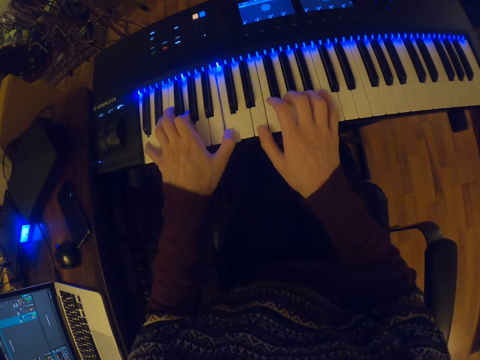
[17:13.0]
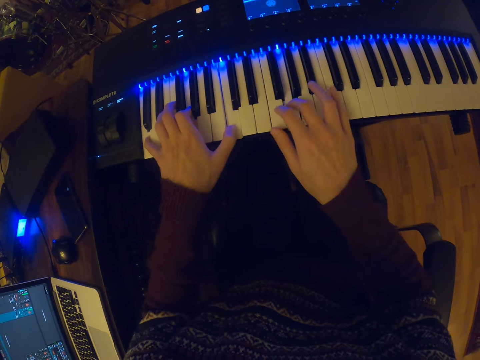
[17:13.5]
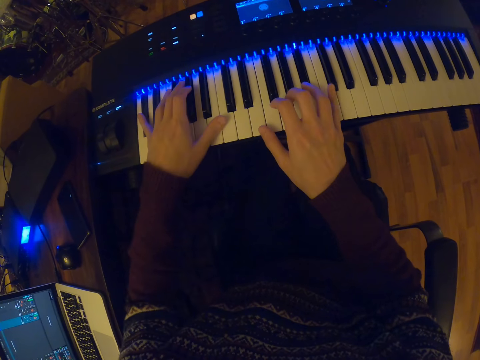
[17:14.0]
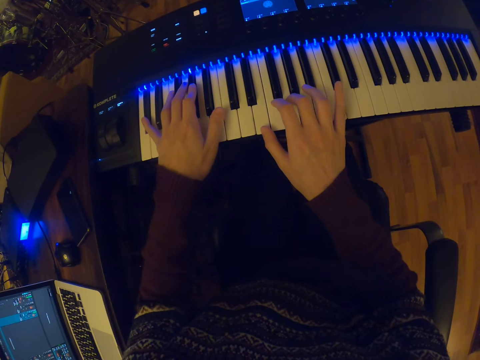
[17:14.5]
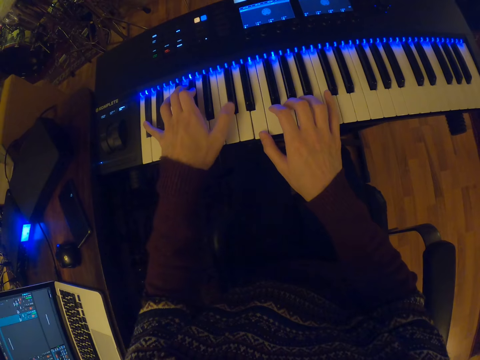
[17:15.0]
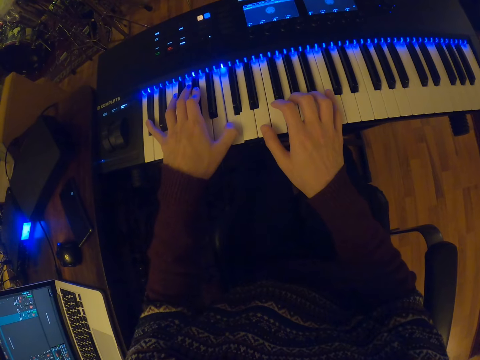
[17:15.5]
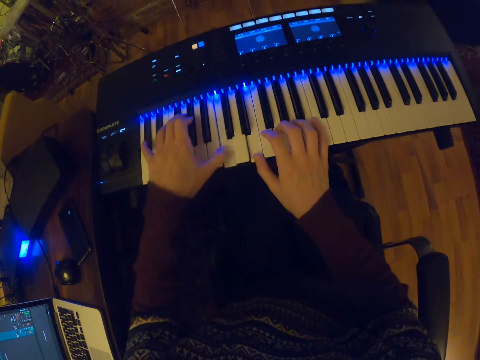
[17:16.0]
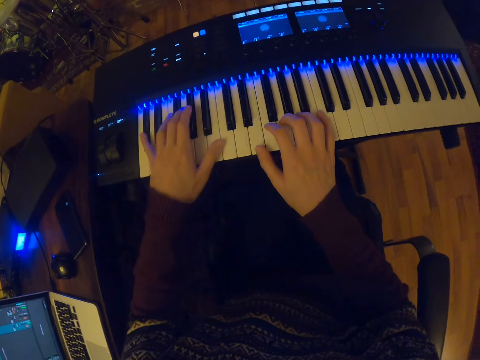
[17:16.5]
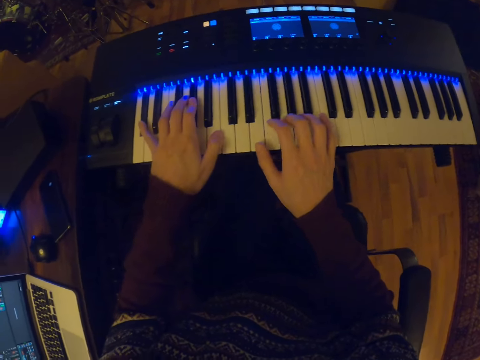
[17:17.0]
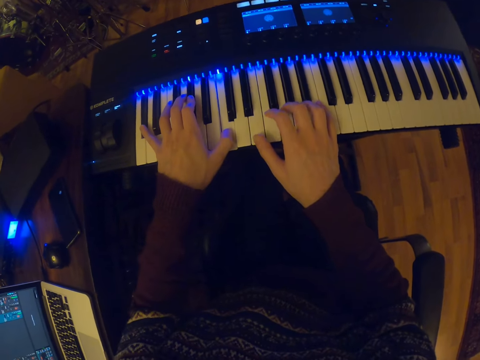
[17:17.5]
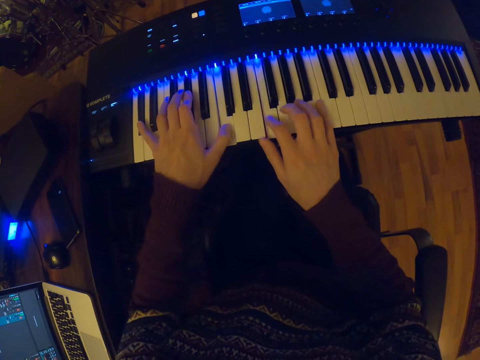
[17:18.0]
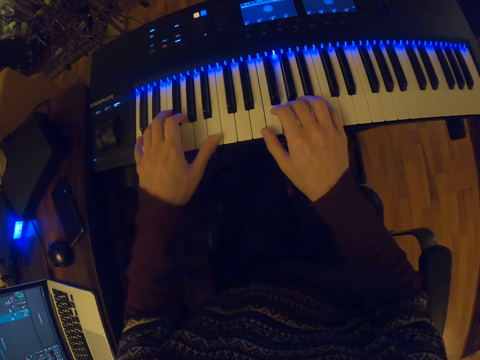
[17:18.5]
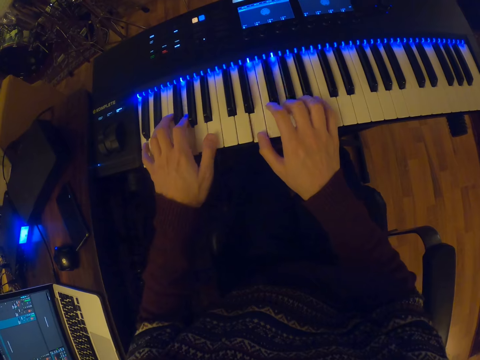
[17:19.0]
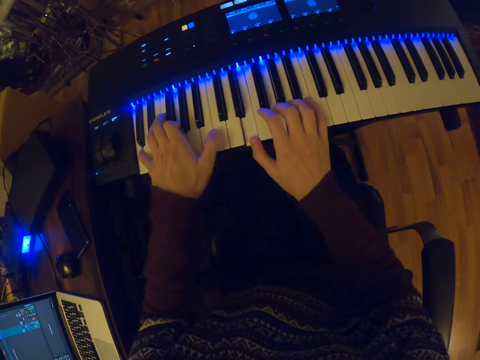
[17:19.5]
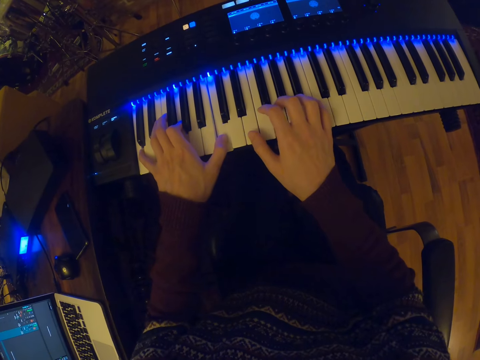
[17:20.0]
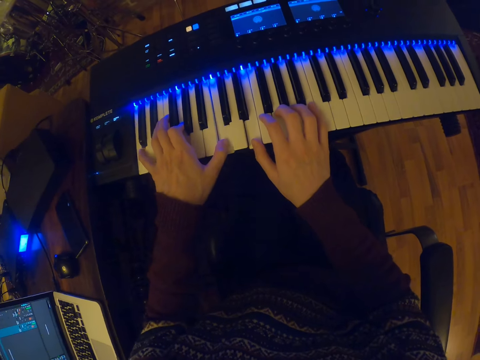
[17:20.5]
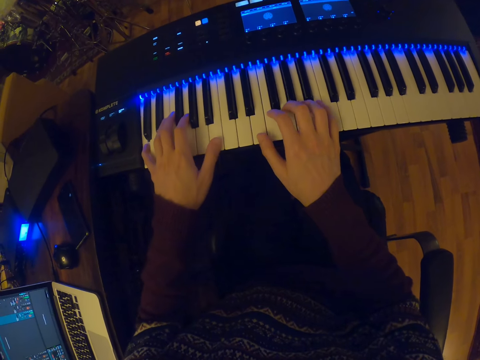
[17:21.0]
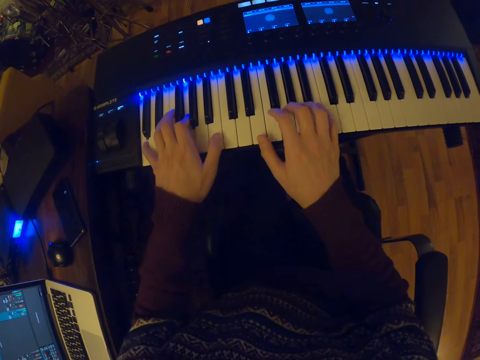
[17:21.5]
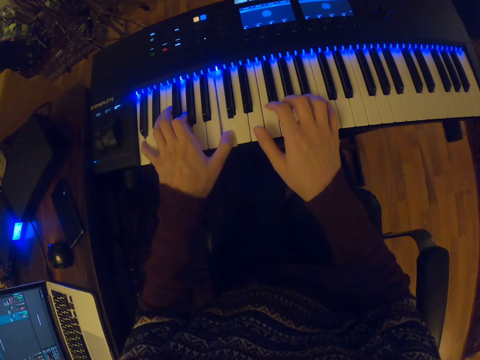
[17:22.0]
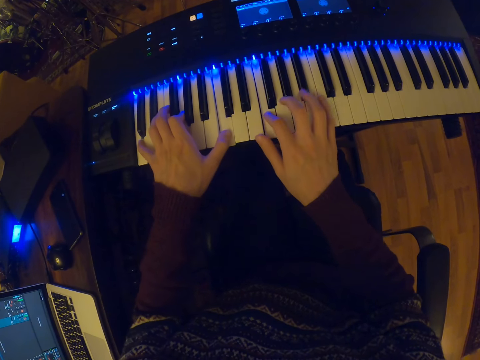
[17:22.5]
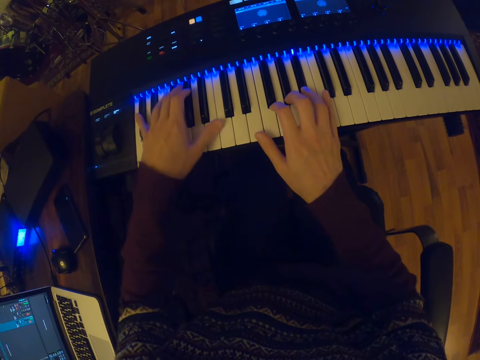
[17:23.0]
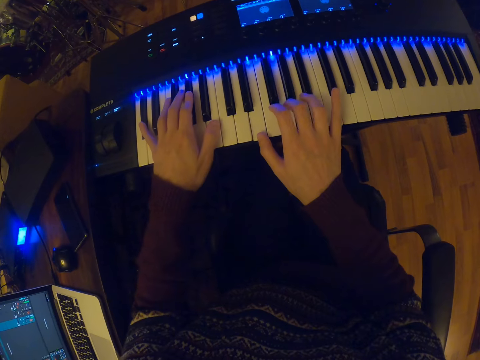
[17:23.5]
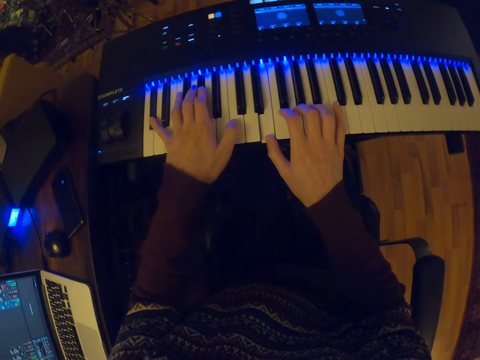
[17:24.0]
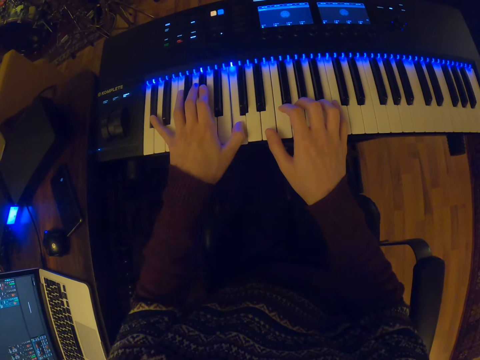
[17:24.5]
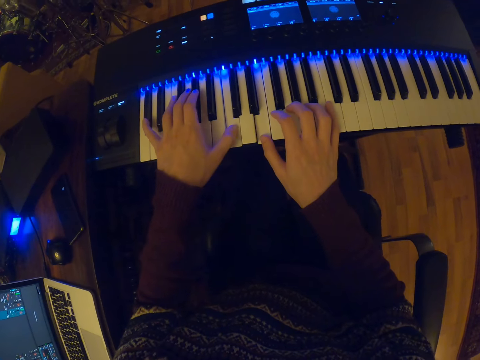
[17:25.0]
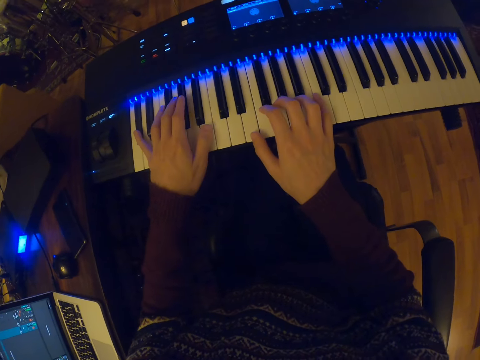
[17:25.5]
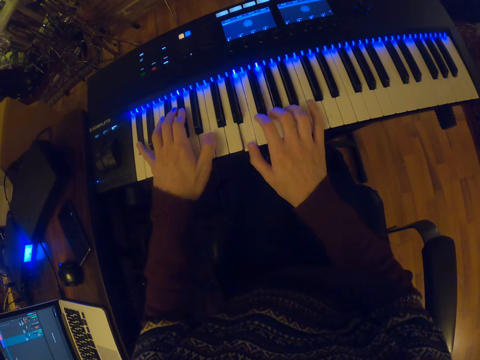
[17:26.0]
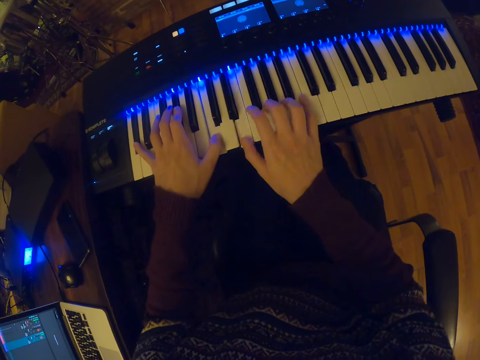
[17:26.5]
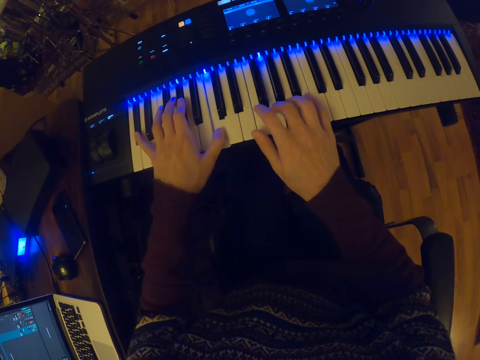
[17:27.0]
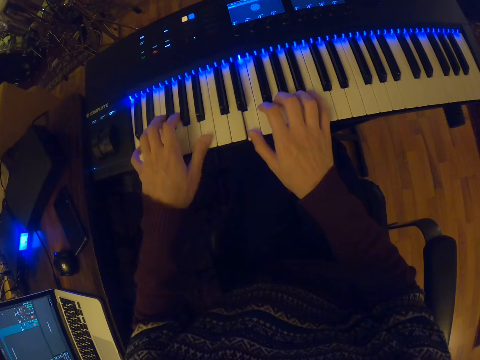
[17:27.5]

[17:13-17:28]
The camera wearer plays the piano.

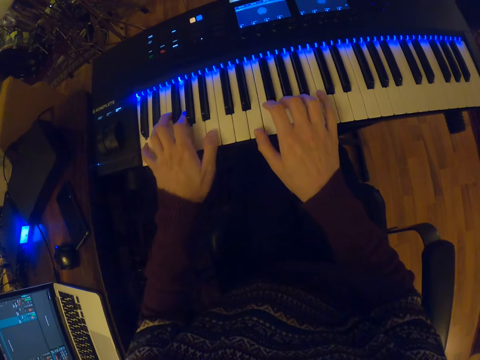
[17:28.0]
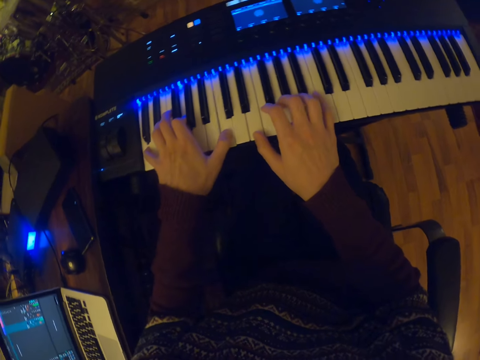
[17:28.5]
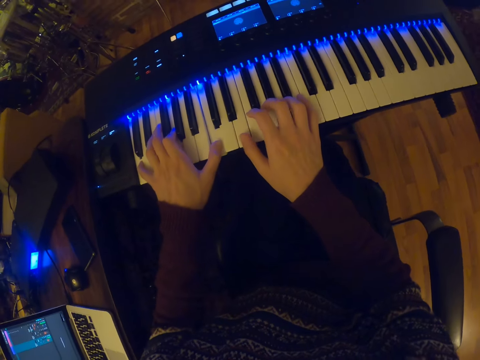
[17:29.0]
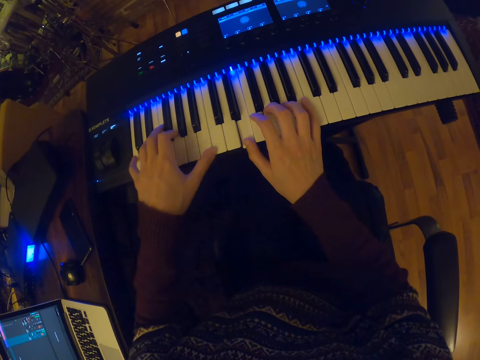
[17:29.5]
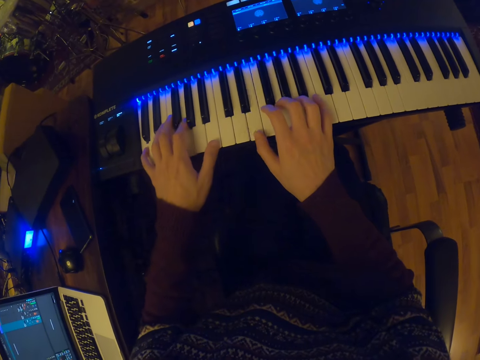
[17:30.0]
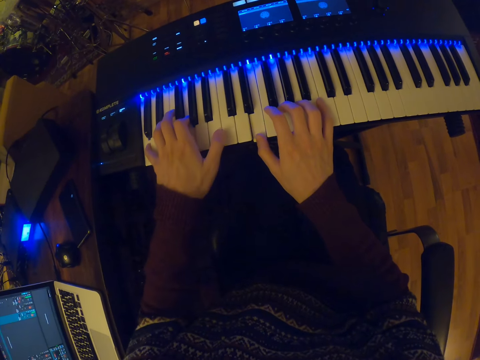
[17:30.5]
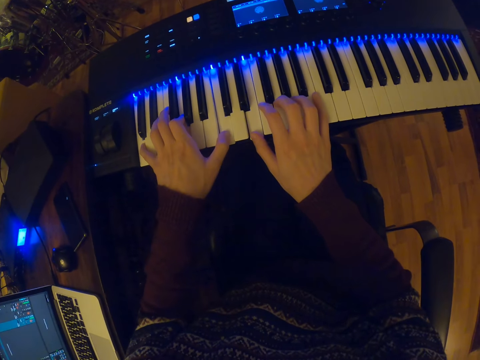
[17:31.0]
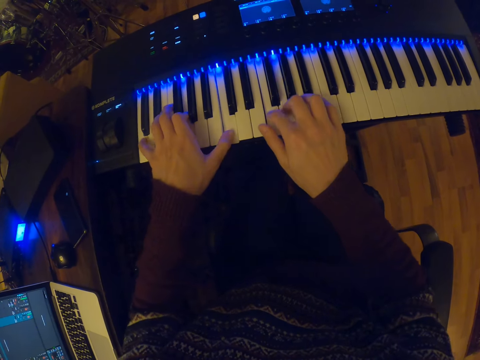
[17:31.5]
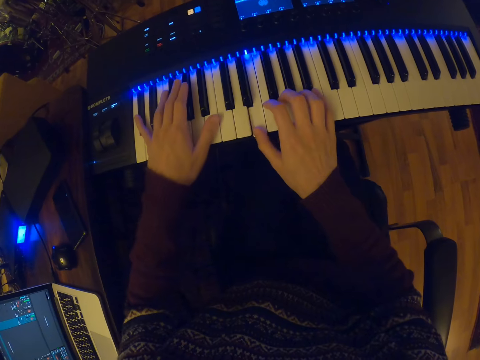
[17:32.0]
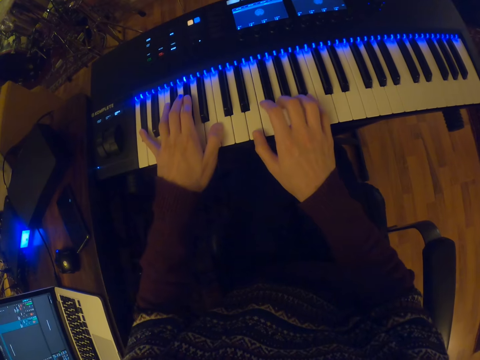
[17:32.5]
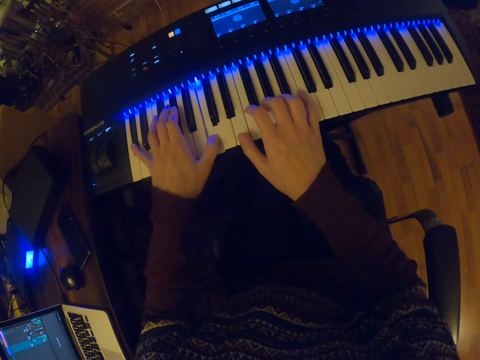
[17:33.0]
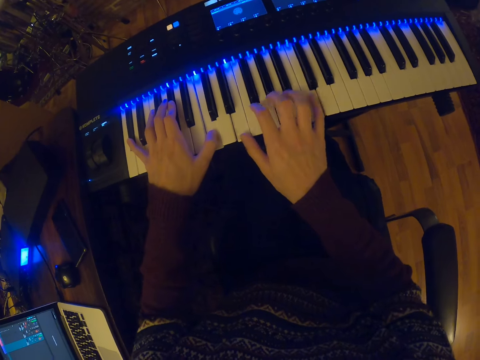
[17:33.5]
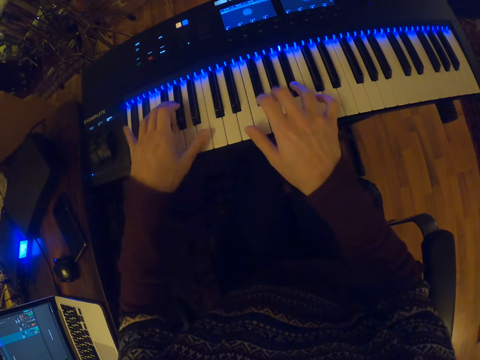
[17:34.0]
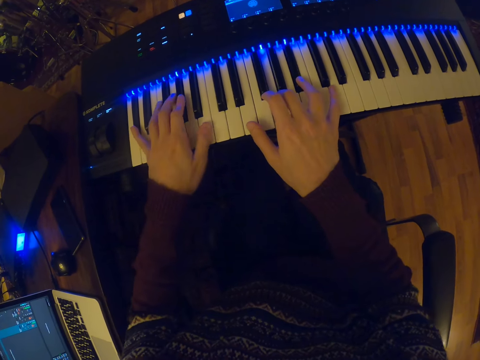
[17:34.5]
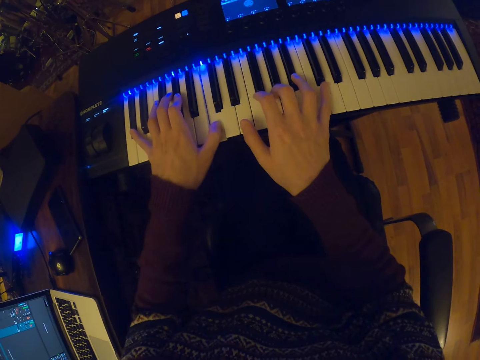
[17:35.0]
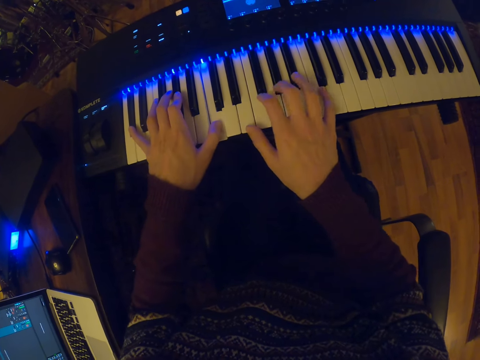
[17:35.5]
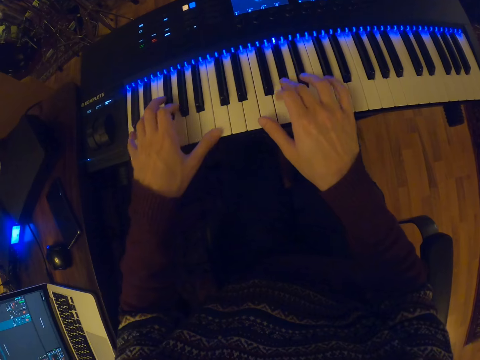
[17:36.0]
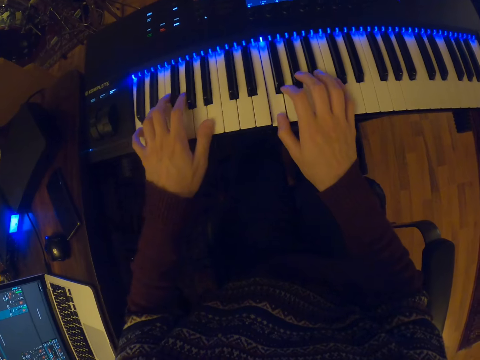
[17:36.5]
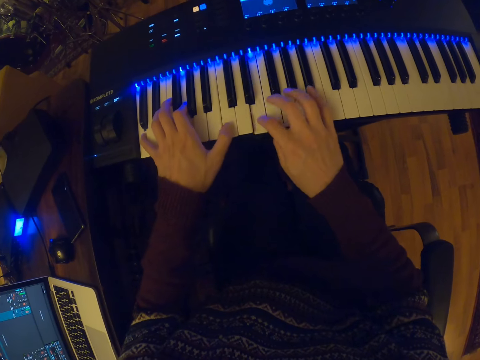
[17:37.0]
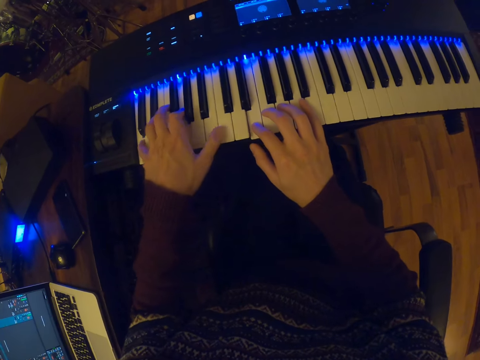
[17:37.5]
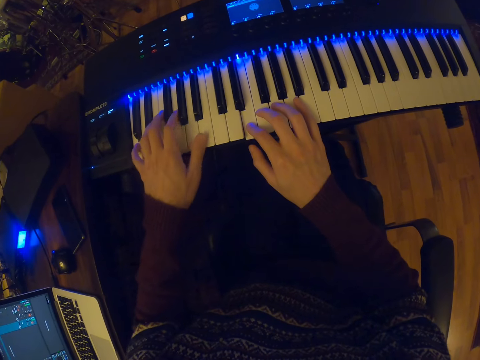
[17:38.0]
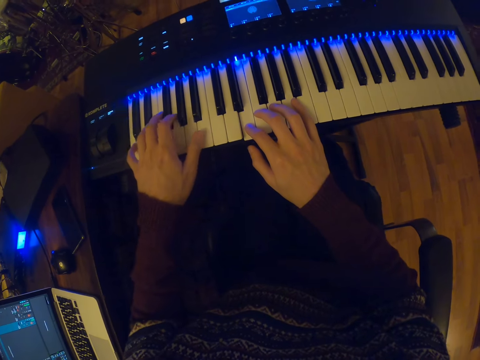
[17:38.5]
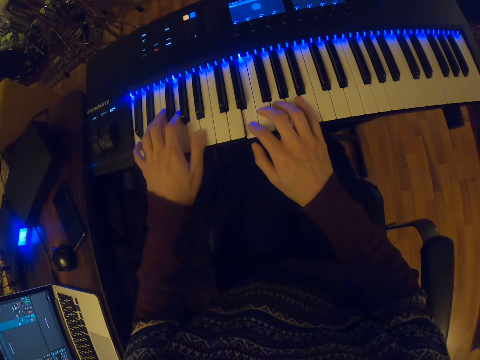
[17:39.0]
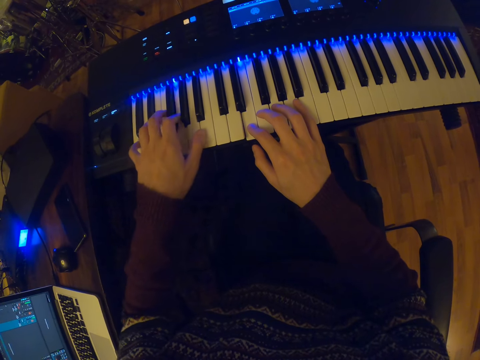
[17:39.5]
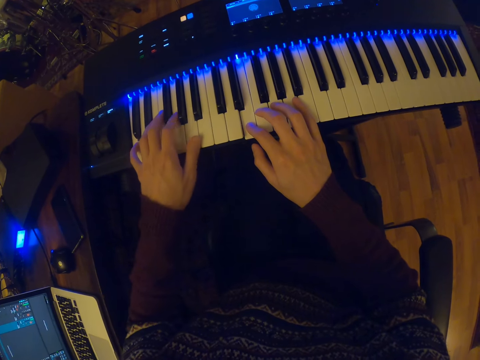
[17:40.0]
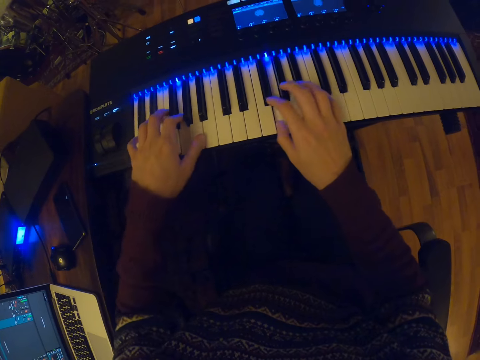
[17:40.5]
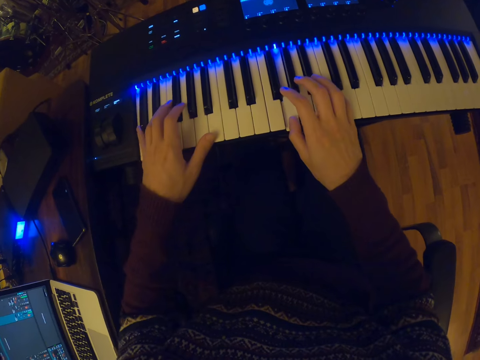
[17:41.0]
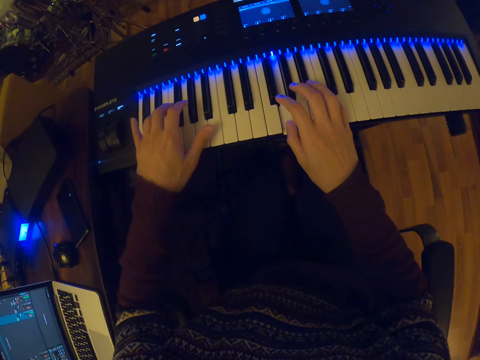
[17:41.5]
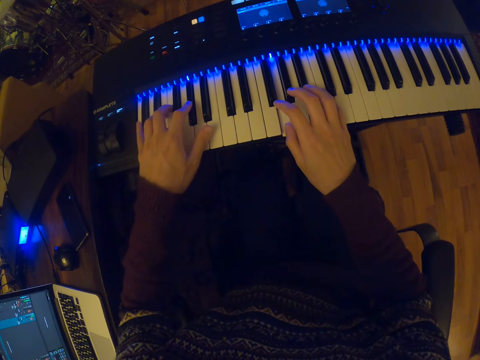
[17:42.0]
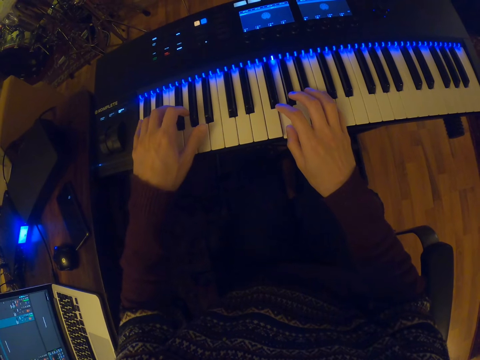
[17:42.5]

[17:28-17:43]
The camera wearer plays the piano.
